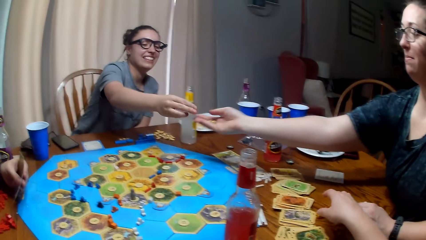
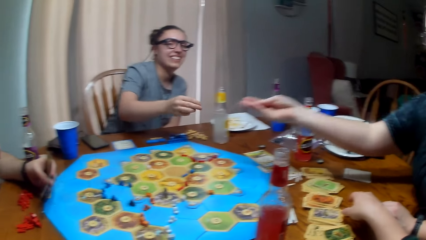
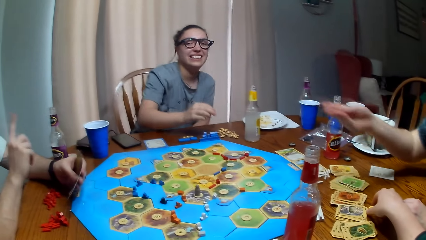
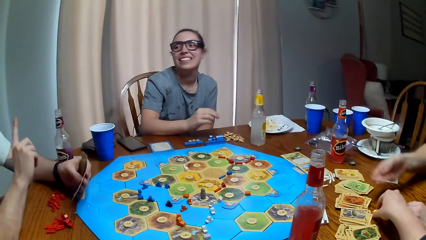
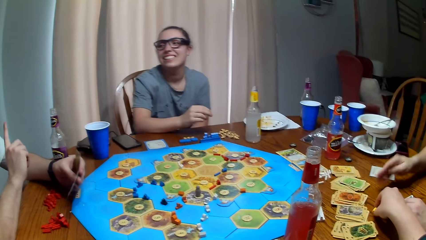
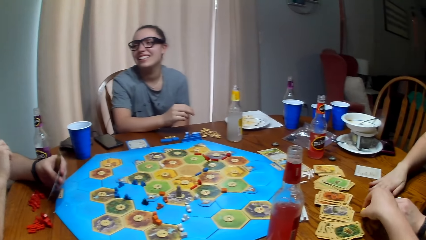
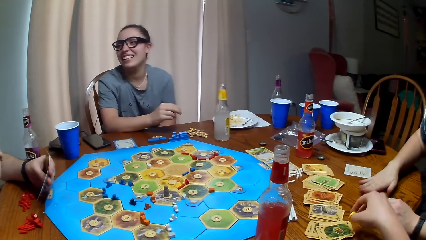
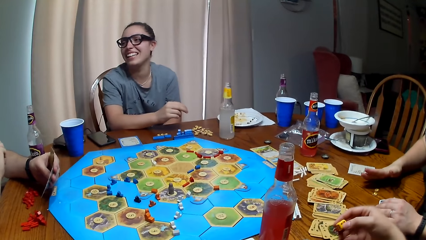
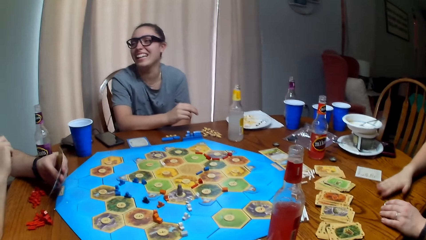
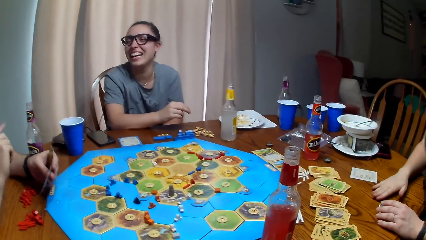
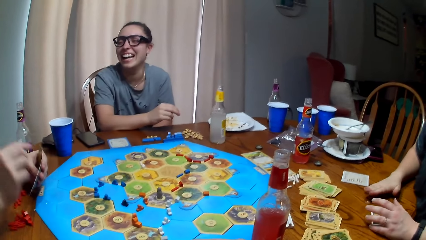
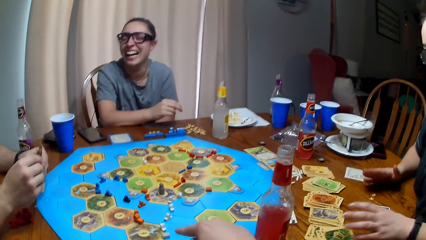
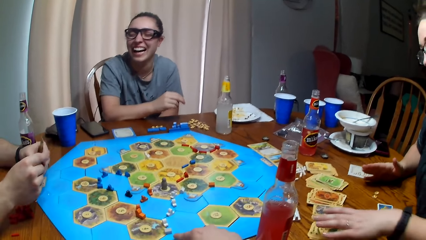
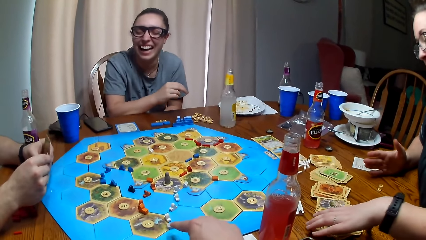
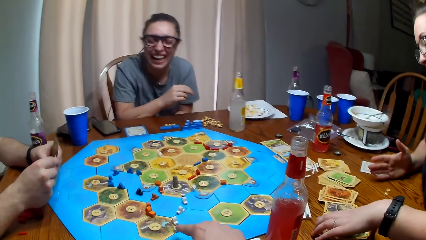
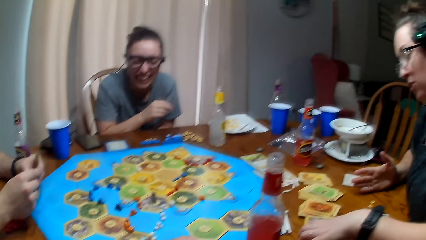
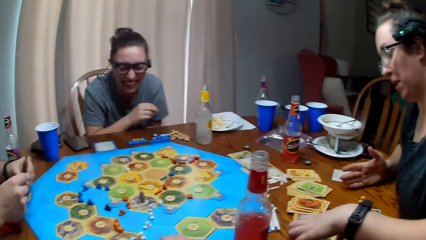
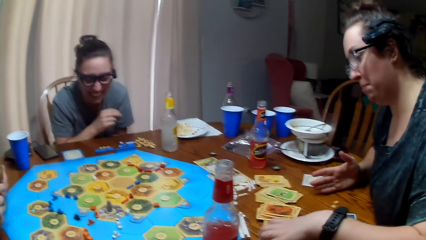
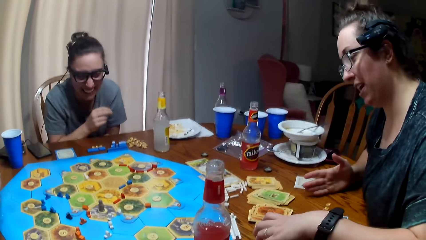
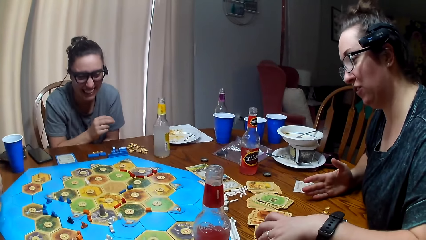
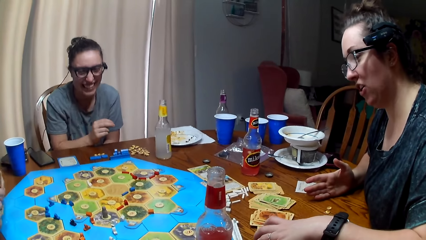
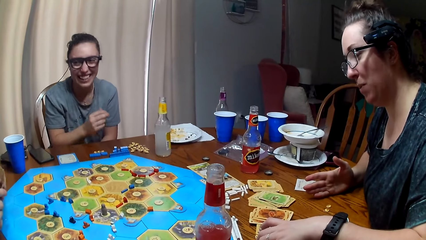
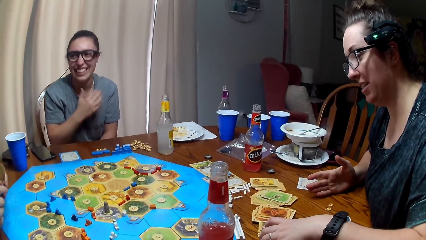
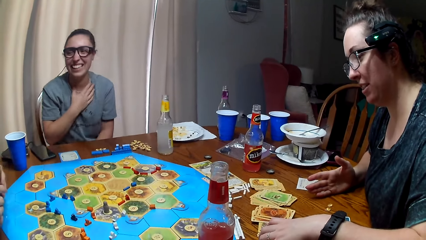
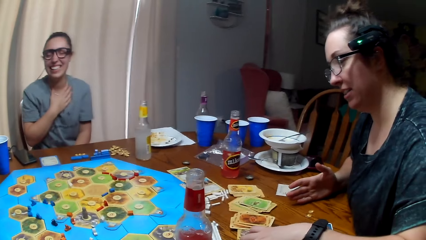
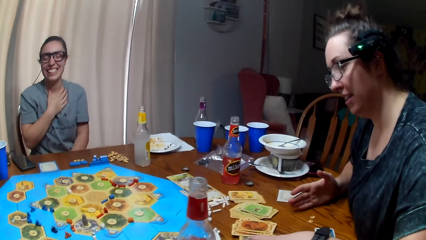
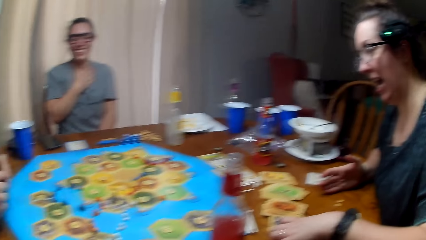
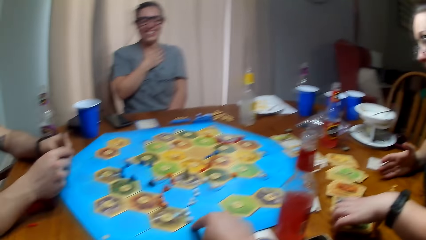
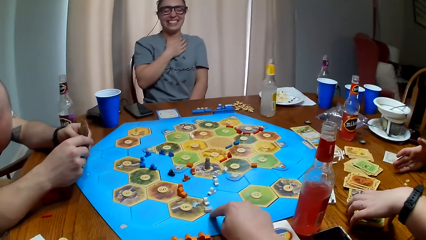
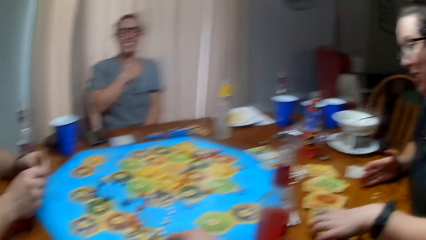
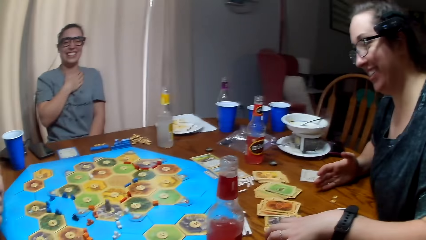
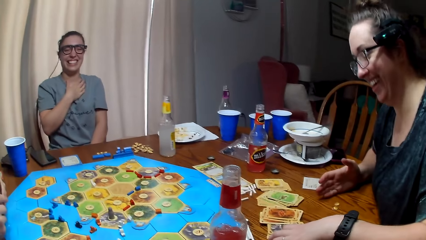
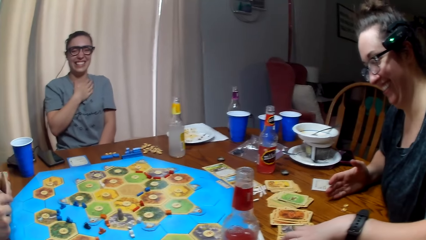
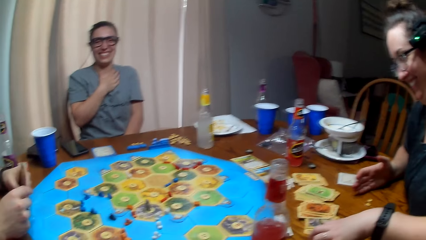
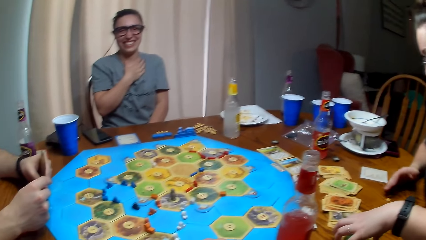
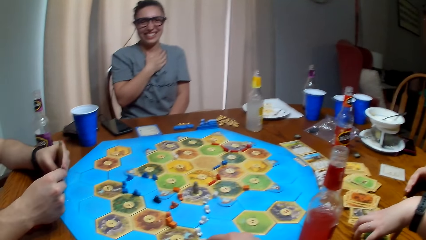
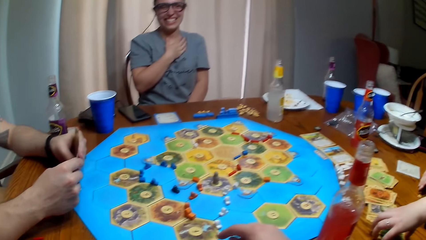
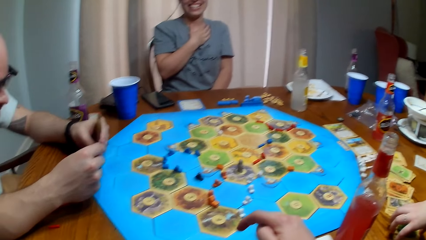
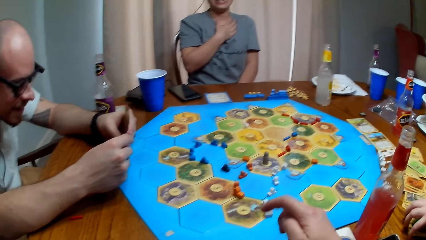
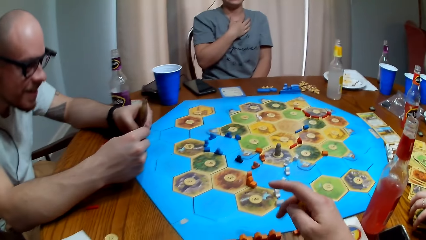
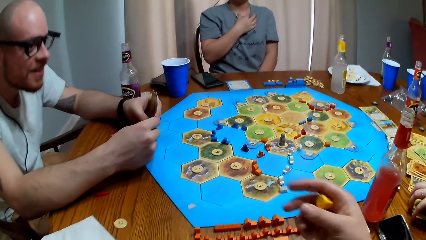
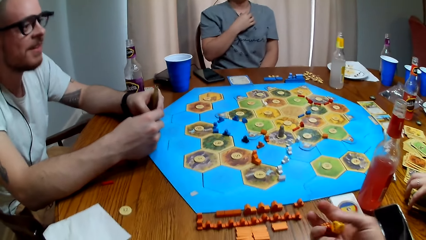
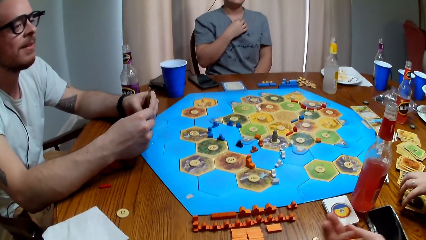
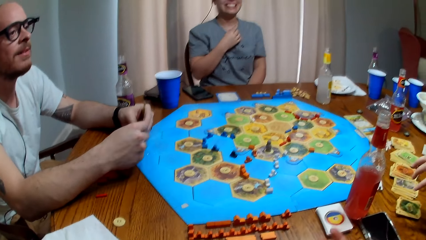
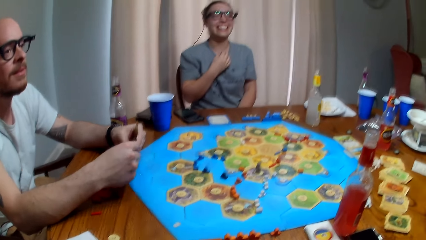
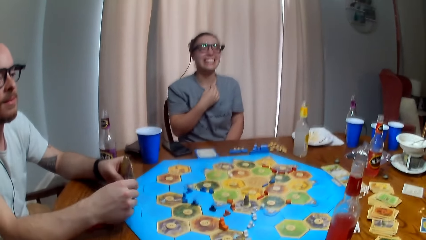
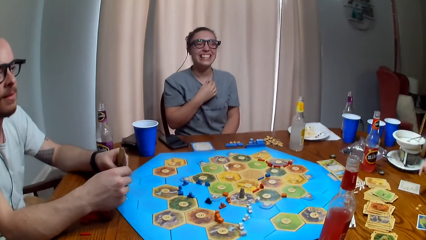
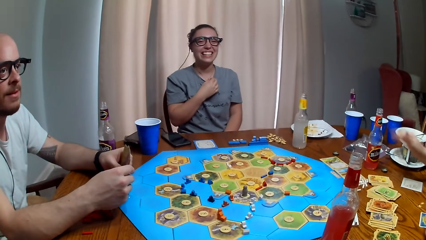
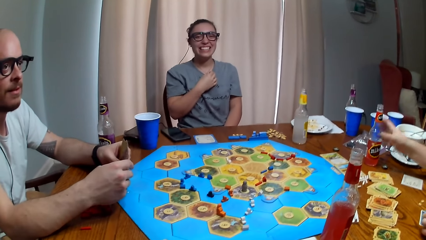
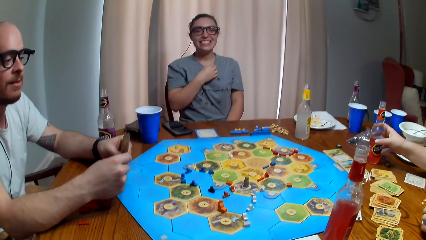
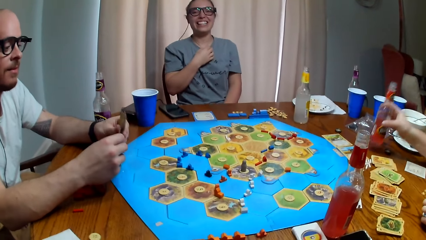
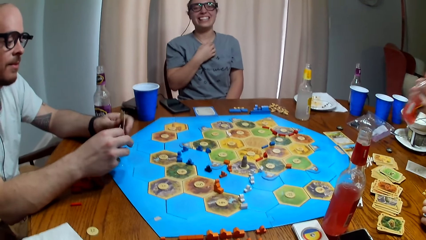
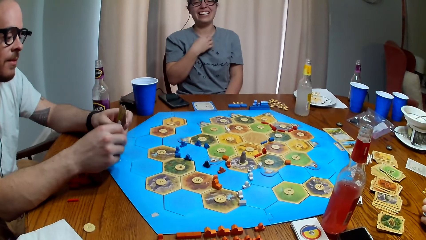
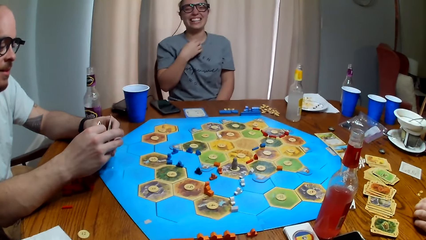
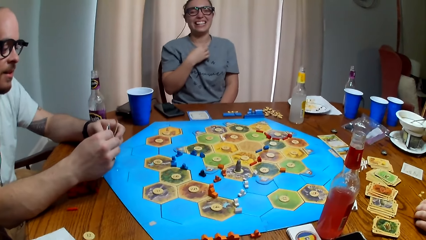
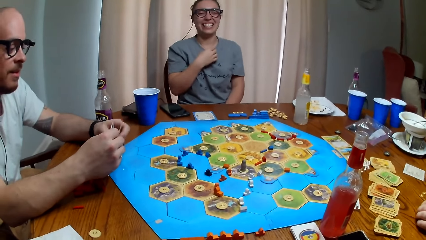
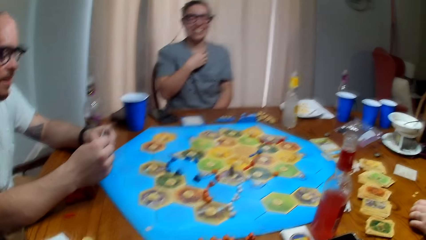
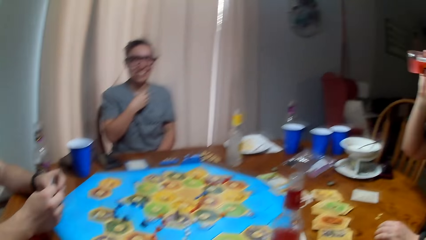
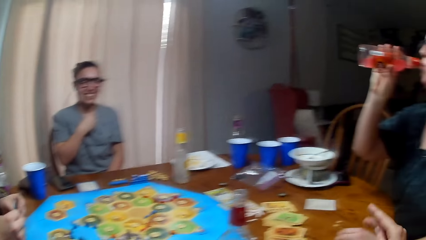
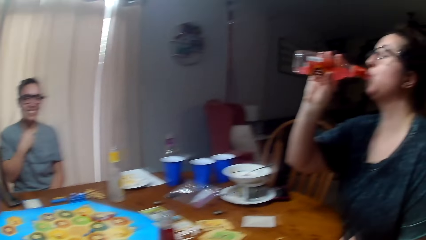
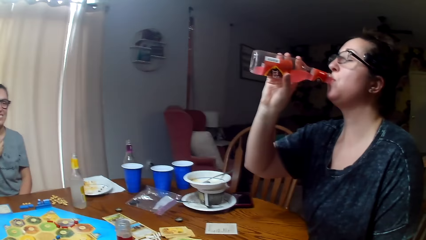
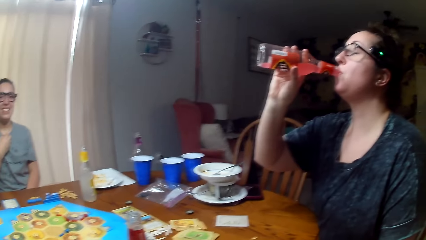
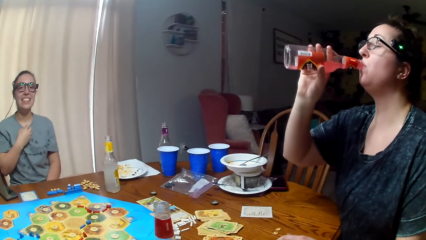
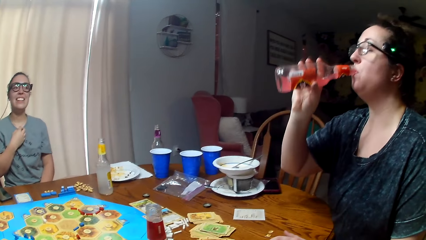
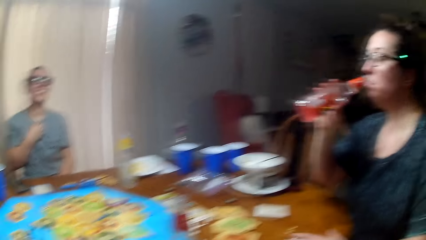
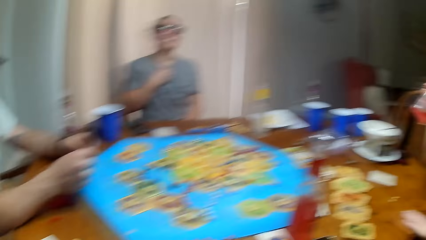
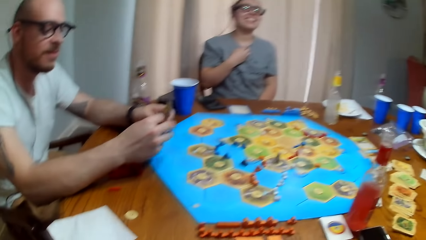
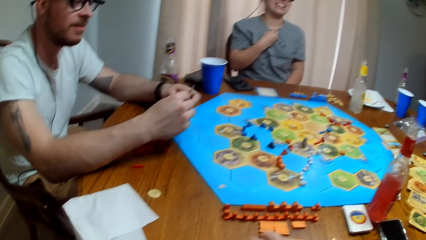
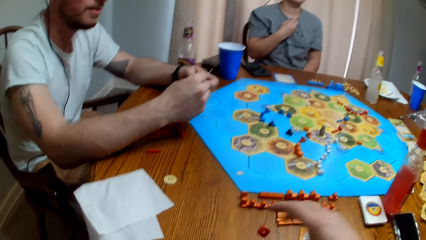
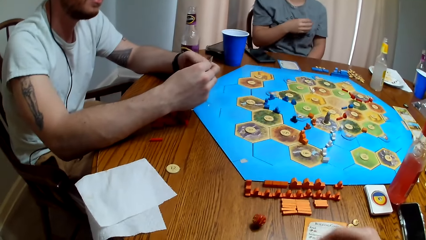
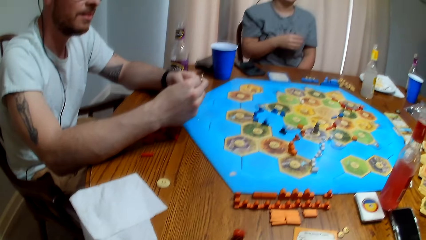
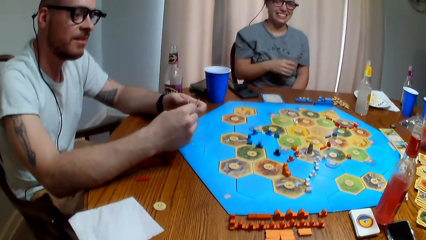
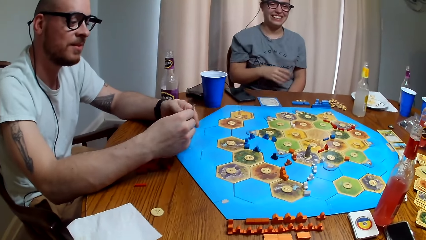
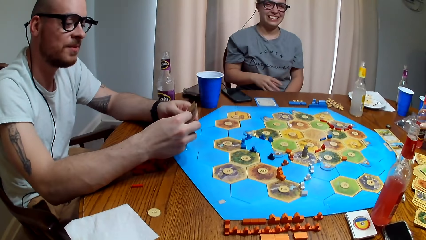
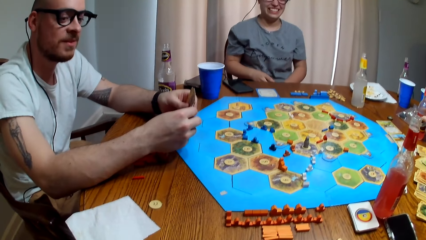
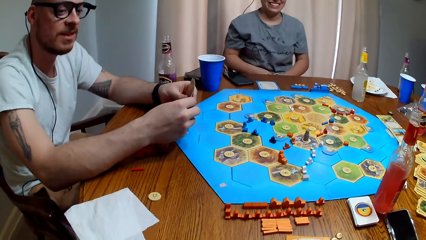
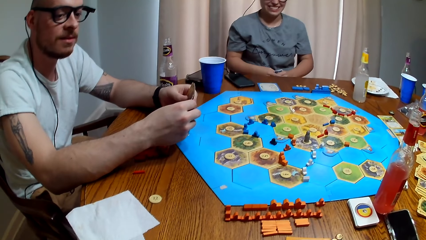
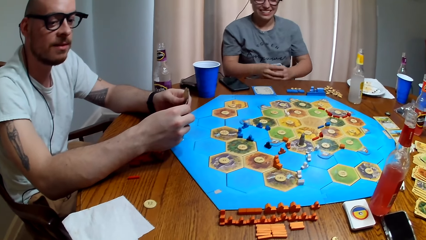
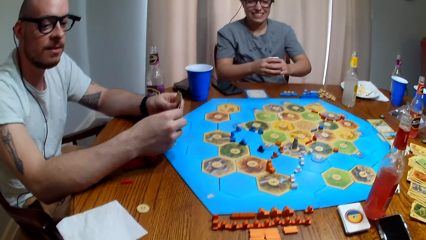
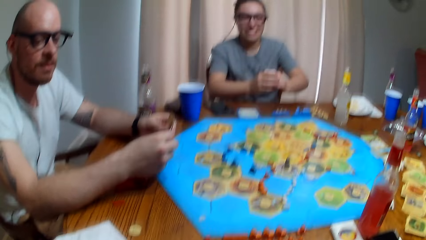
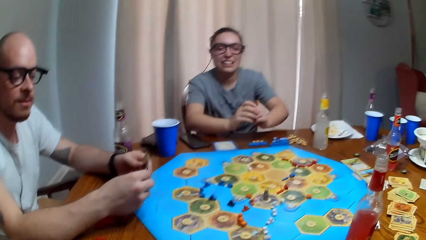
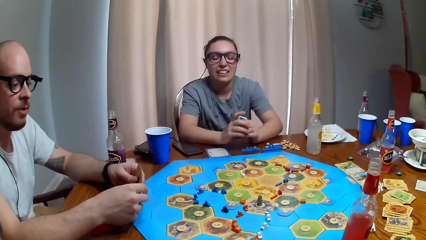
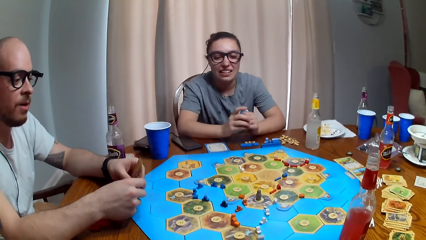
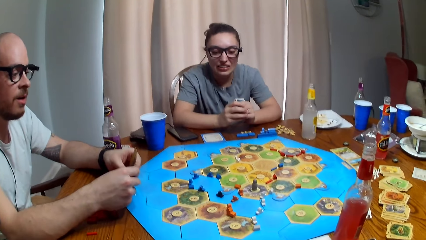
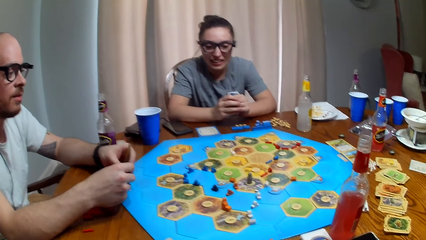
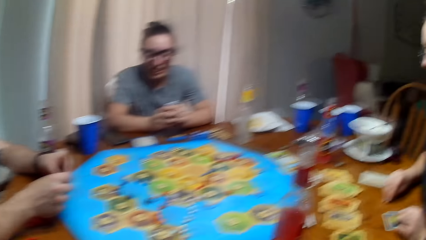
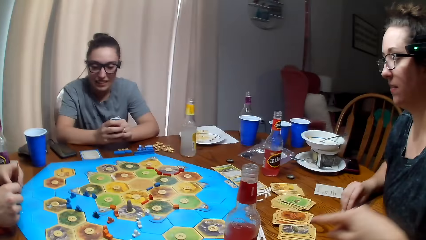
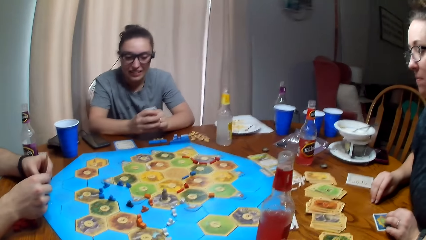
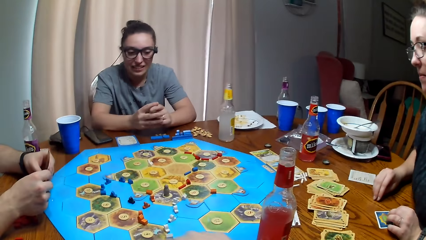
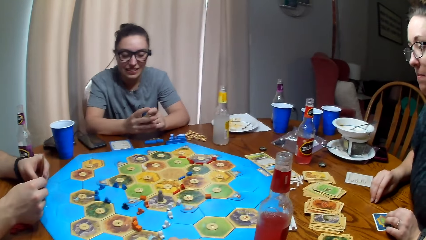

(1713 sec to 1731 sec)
A woman picks up something. The camera wearer picks up the dice. The woman puts down an object. She picks up the juice and drinks the juice. The camera wearer throws the dice.
